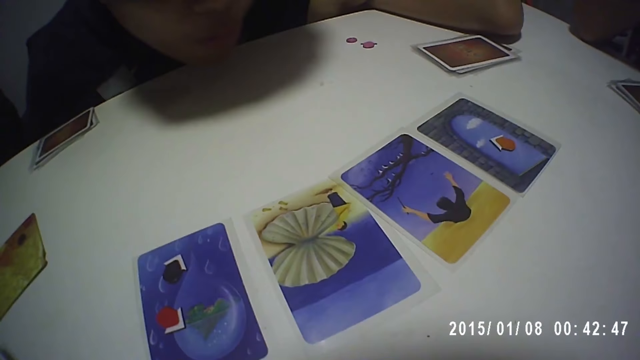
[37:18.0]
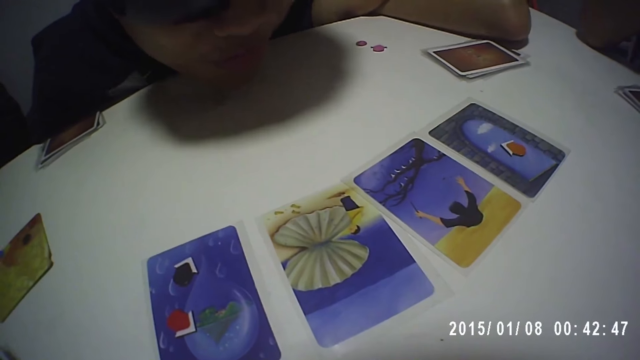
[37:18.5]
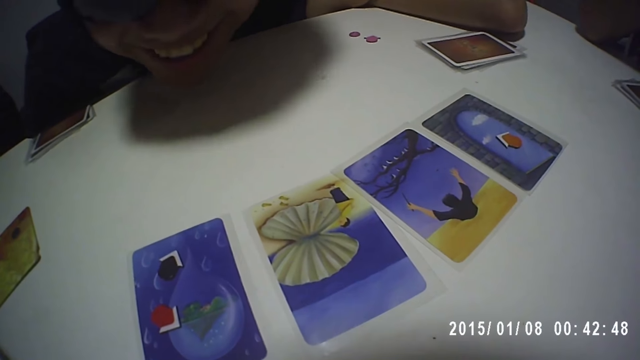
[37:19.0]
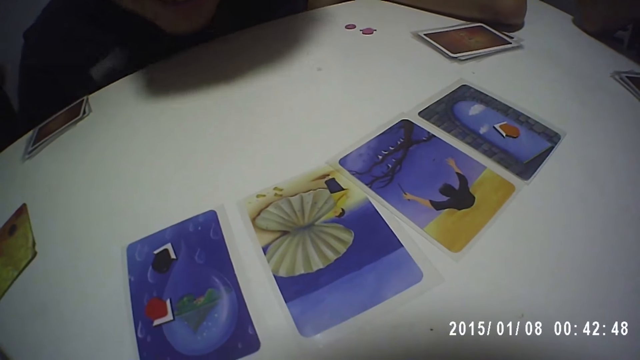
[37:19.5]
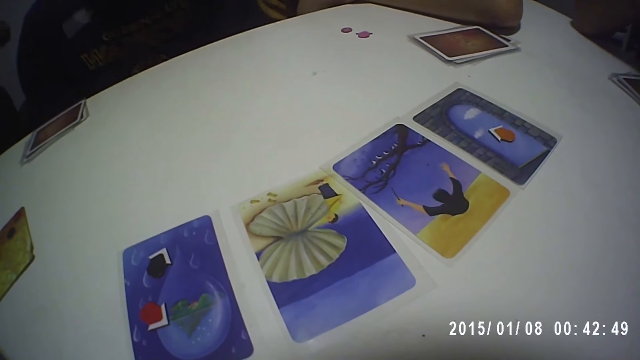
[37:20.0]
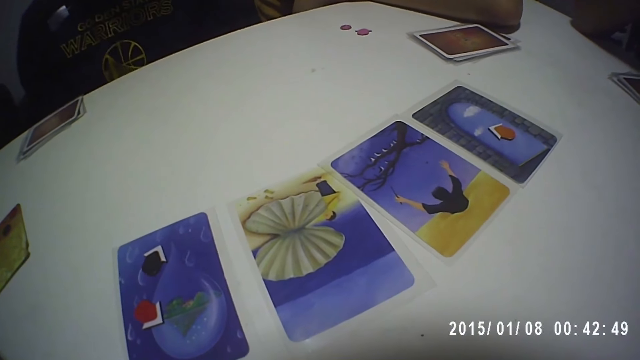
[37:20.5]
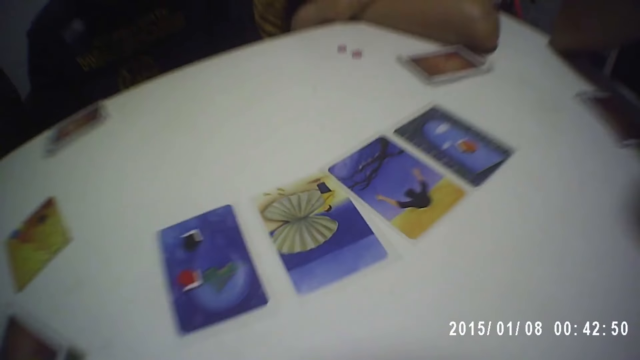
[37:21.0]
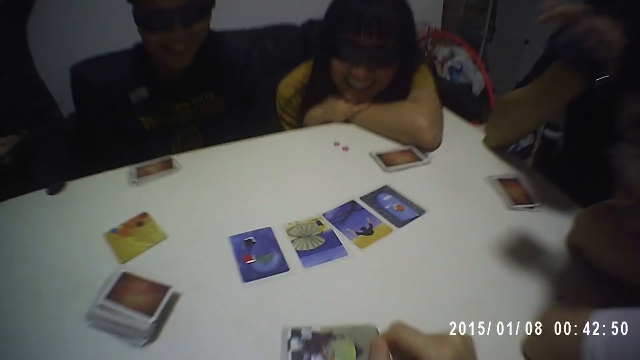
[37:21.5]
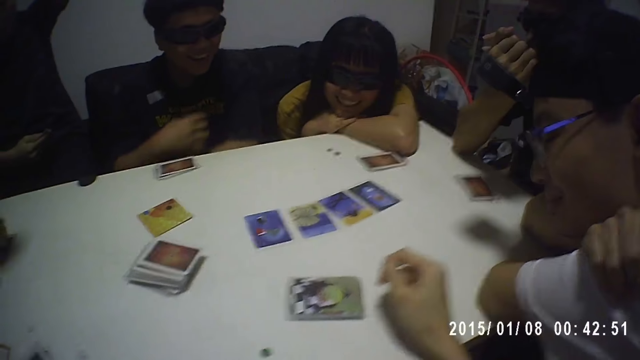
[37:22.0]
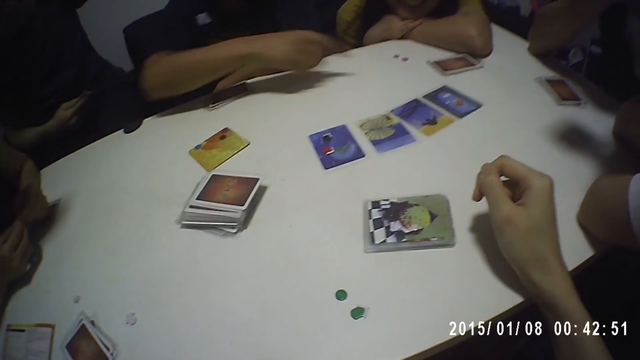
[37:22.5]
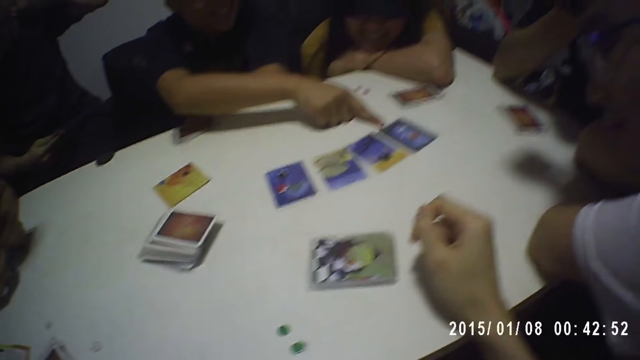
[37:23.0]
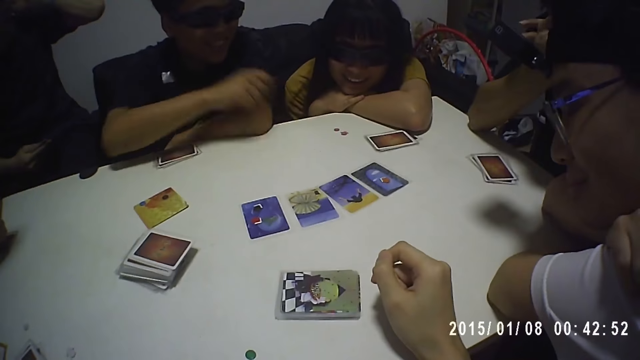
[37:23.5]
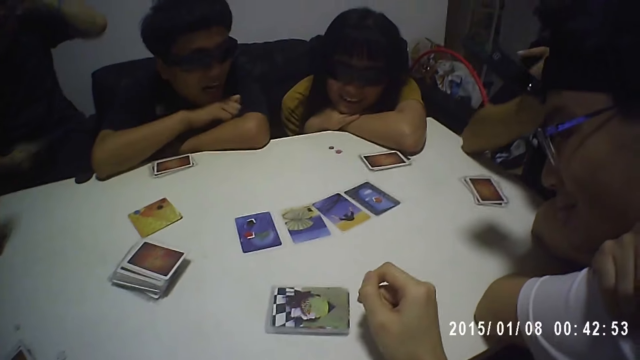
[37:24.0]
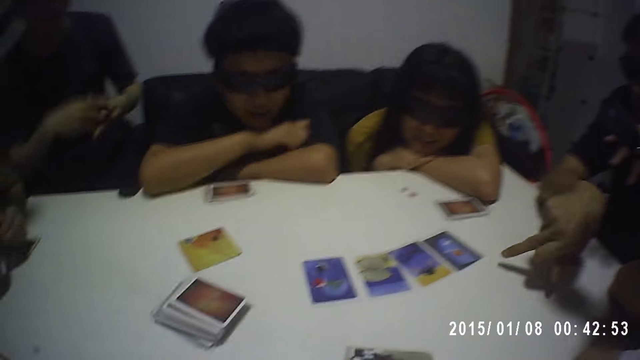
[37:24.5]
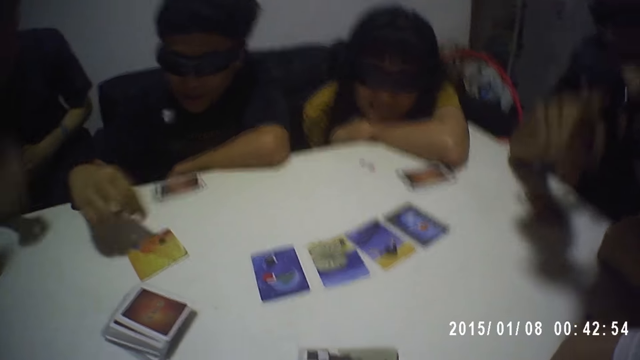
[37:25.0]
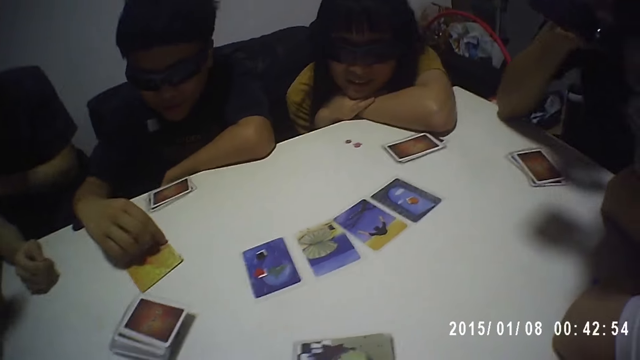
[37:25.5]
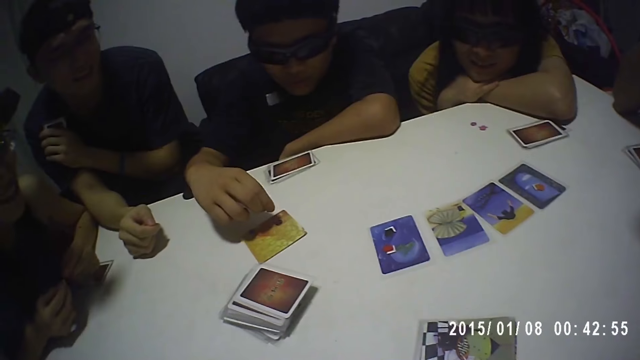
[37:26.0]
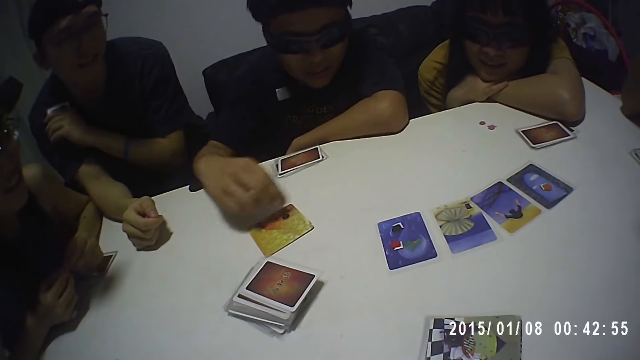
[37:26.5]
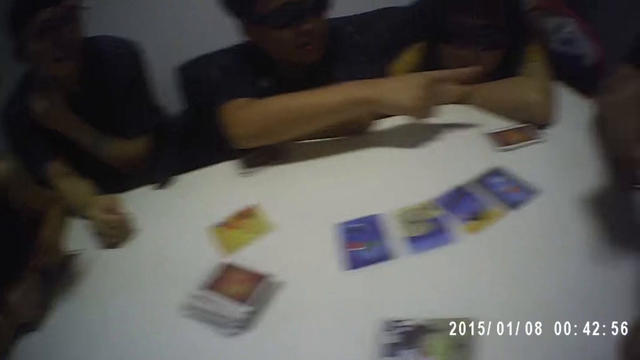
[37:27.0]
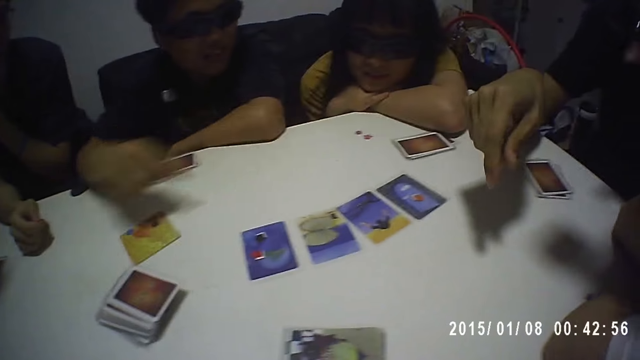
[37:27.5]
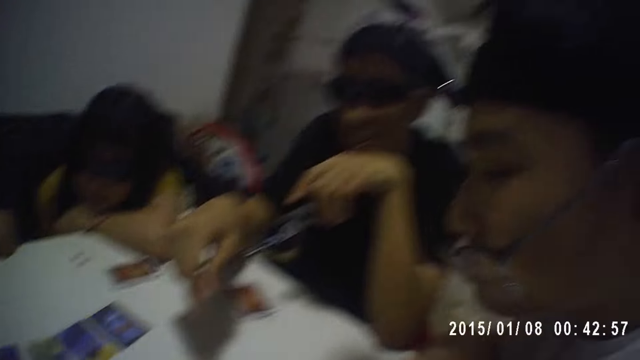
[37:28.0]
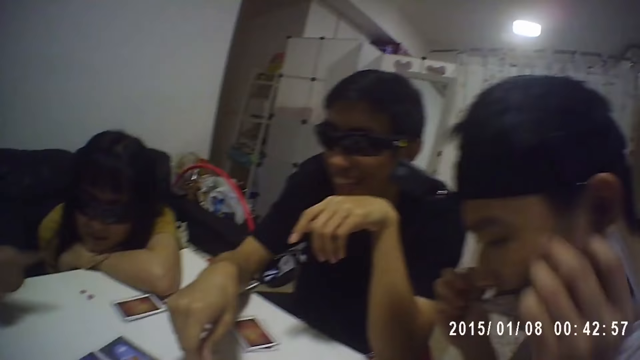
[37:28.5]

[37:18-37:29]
A man touches a card on the table. The man counts the tokens on the table.

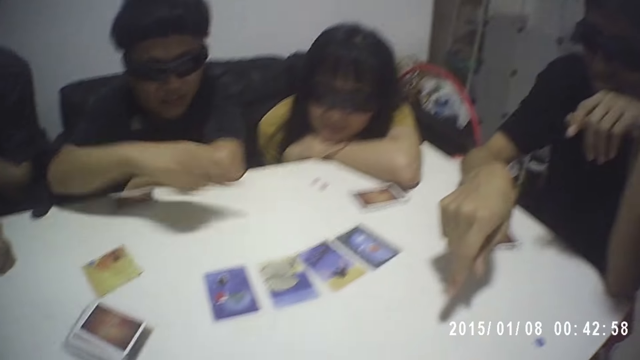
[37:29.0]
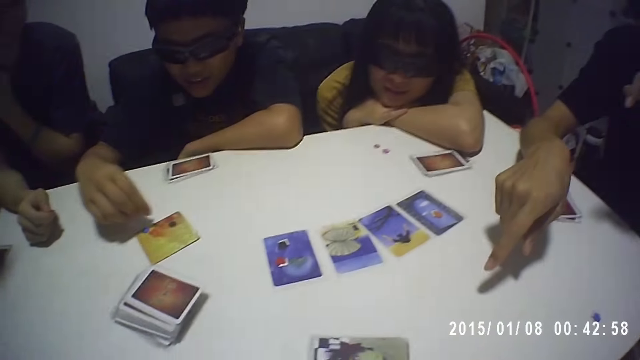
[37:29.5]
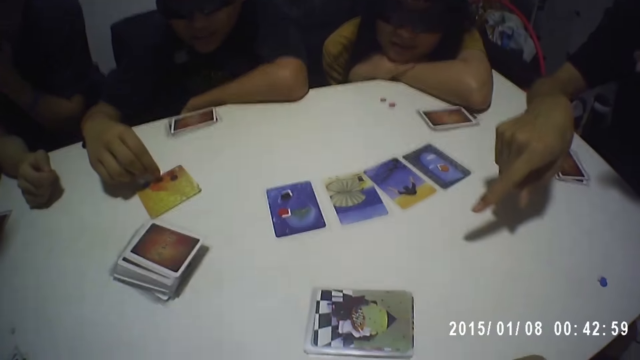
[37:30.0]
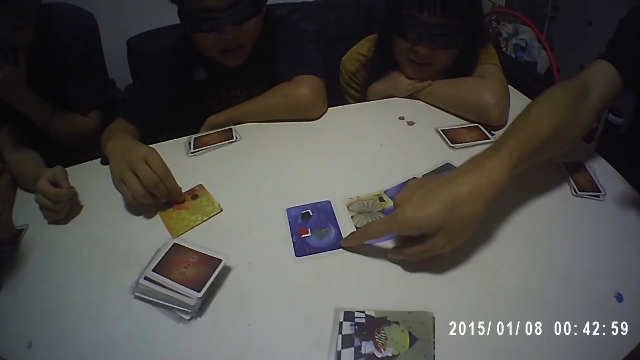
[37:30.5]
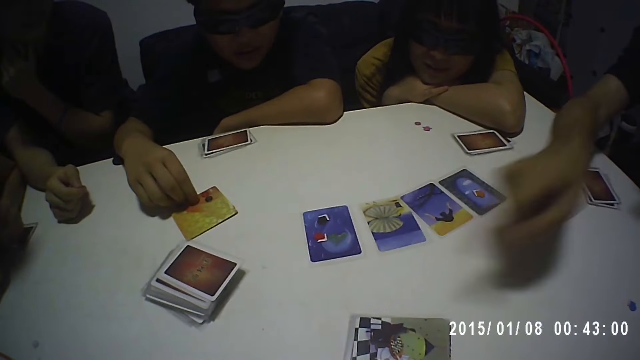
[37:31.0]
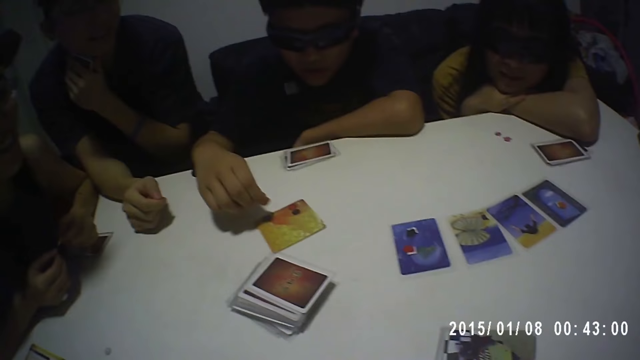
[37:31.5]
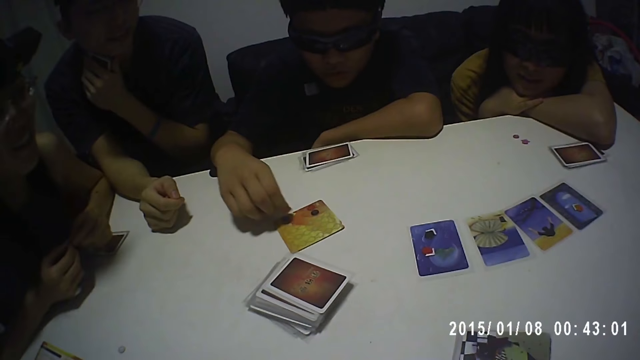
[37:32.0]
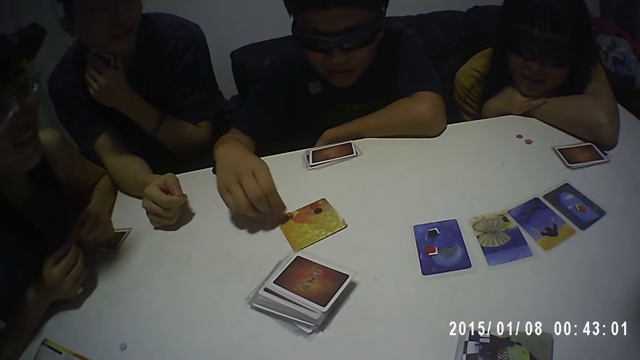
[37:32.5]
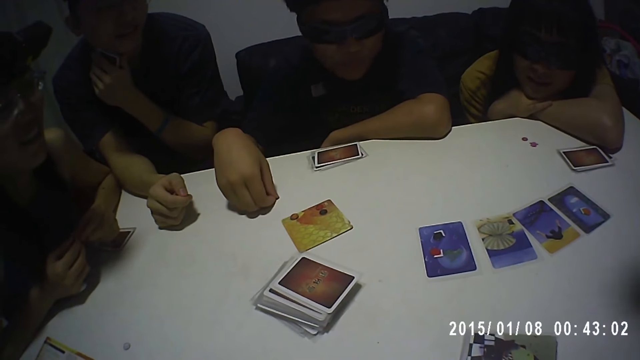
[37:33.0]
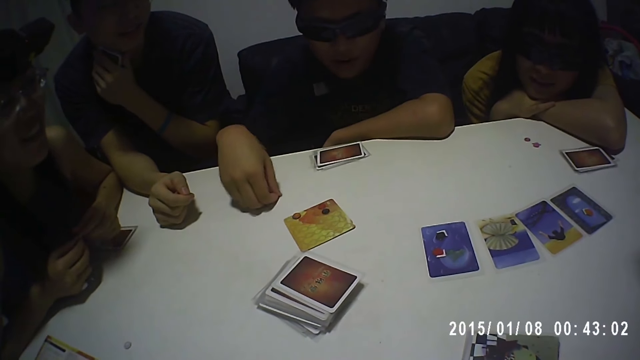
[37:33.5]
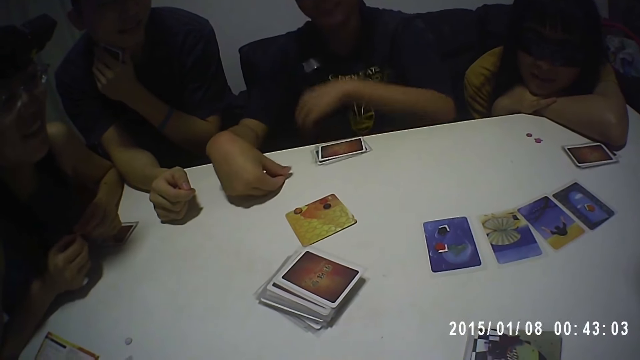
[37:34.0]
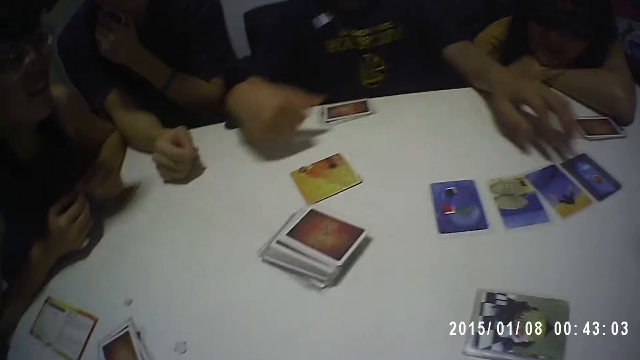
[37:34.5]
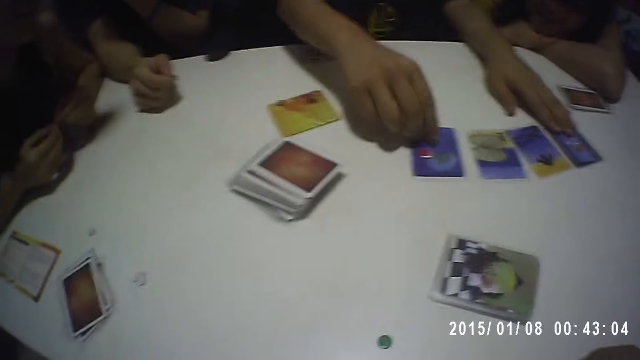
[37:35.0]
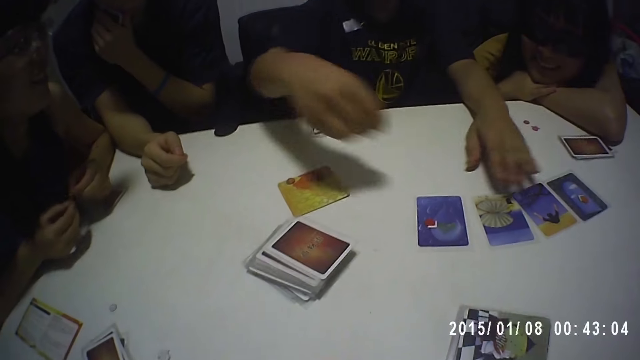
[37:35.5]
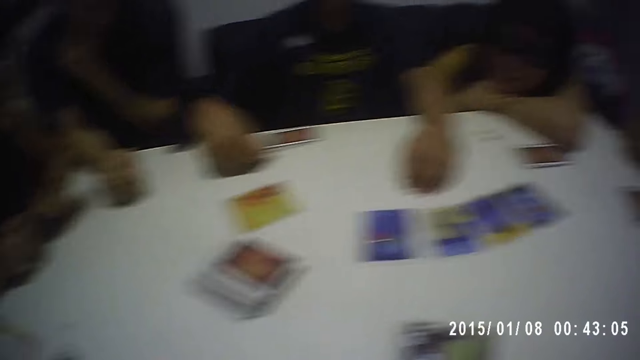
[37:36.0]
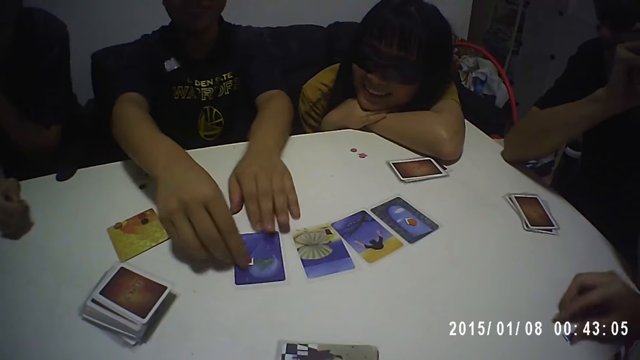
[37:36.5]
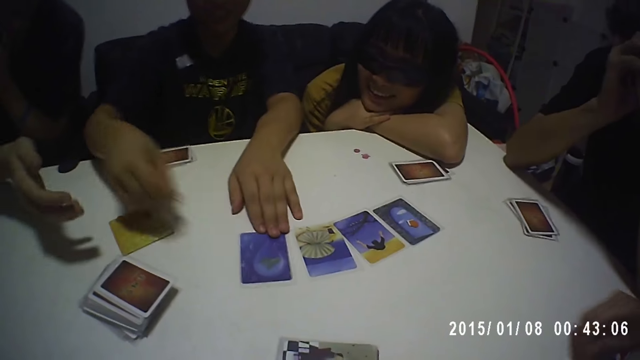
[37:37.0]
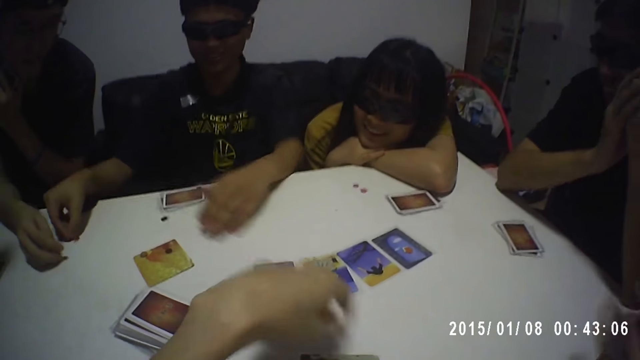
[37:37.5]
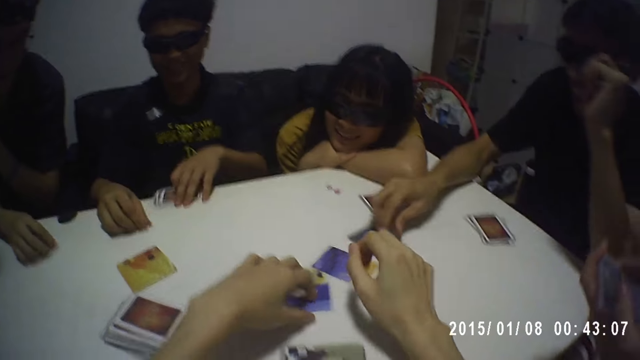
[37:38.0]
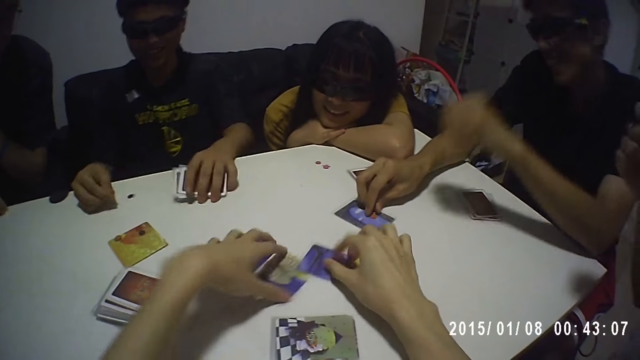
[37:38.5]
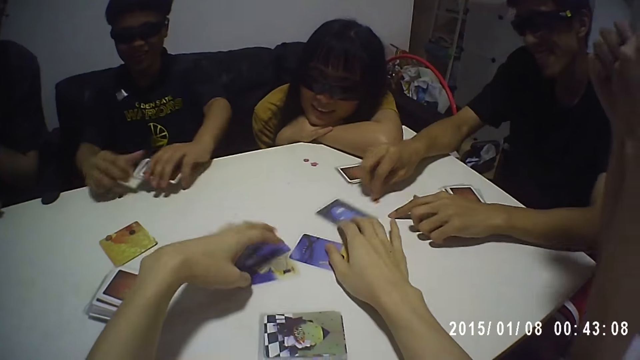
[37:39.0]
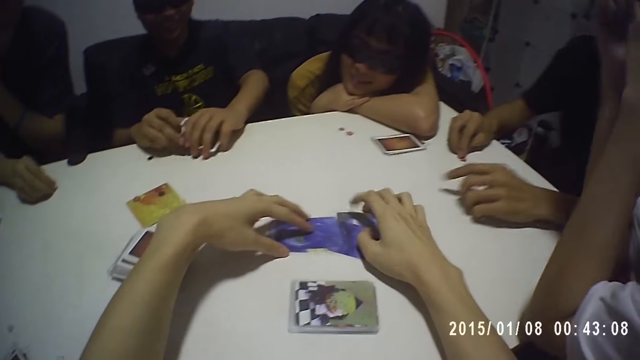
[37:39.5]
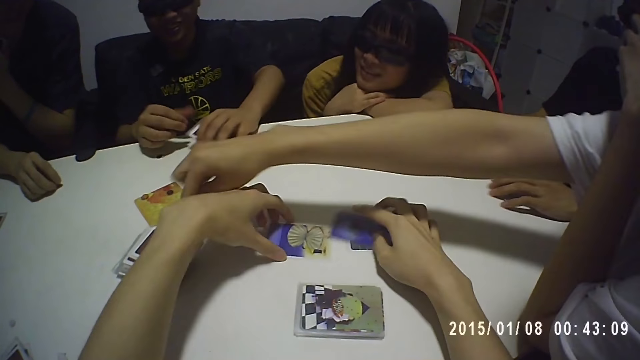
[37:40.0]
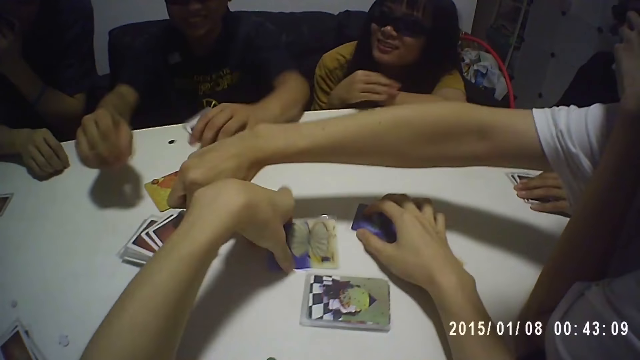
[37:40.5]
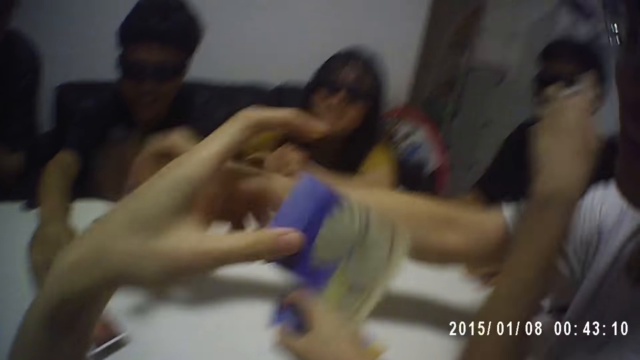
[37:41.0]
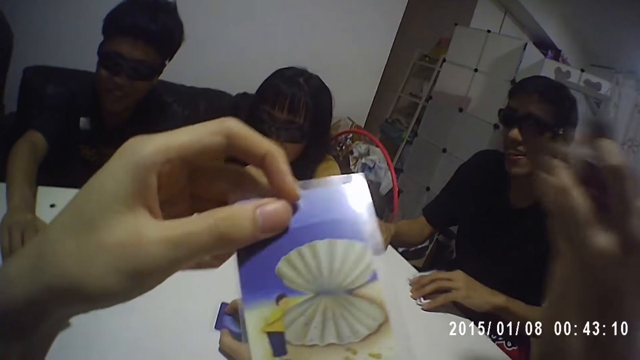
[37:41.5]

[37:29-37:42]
A man touches a card on the table. Another man touches a card on the table. The camera wearer packs the cards on the table. He picks a card with his left hand. Another man picks a card from the table. The second man picks a card from the table.
